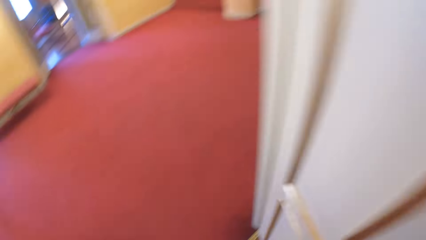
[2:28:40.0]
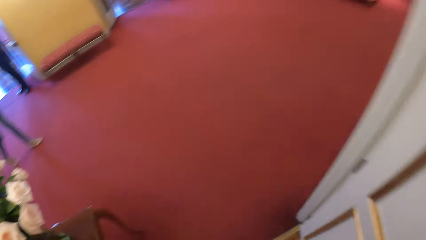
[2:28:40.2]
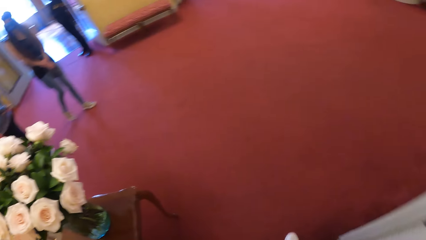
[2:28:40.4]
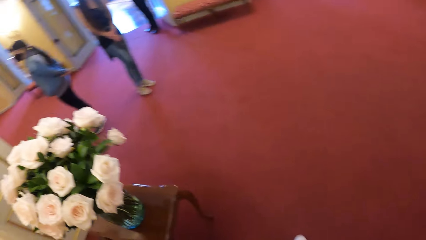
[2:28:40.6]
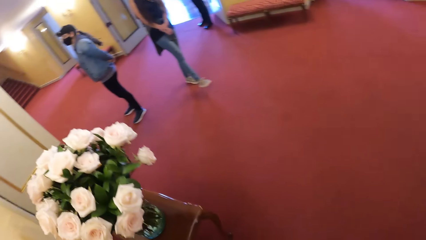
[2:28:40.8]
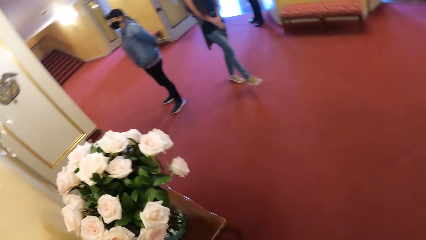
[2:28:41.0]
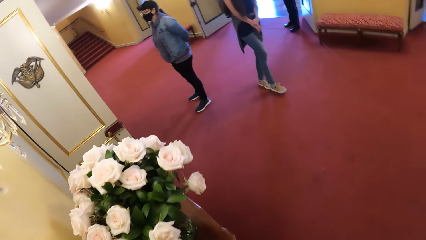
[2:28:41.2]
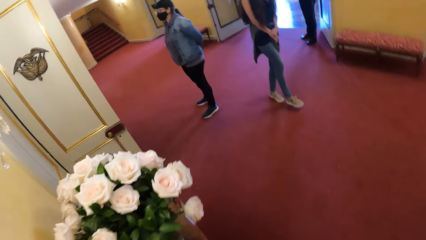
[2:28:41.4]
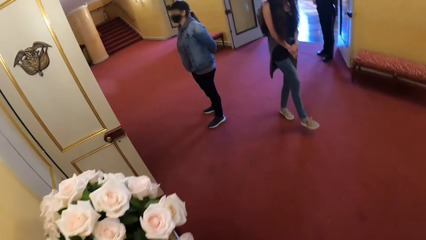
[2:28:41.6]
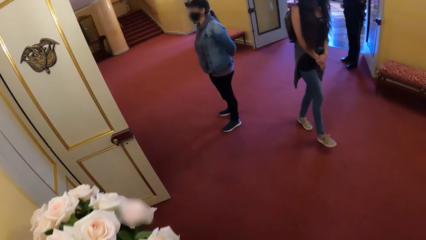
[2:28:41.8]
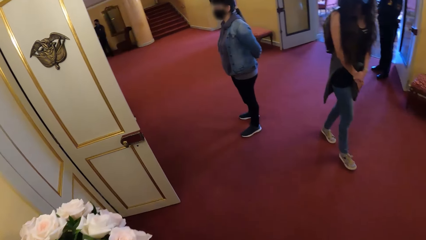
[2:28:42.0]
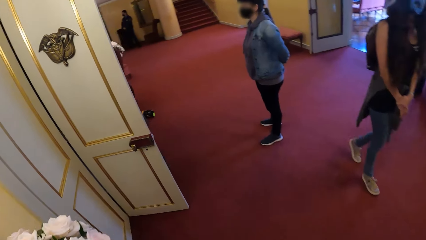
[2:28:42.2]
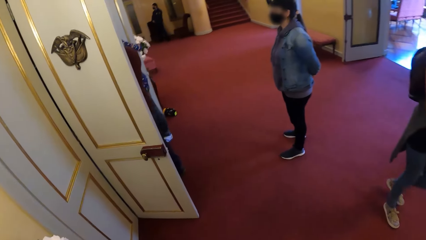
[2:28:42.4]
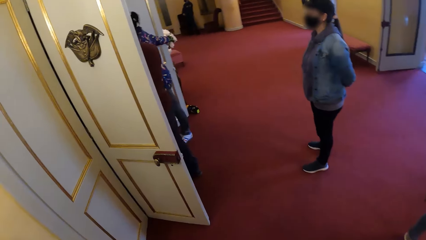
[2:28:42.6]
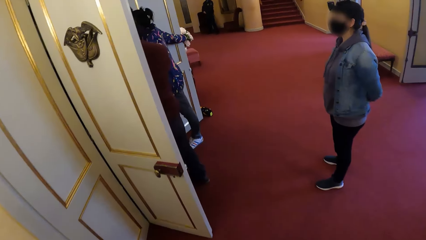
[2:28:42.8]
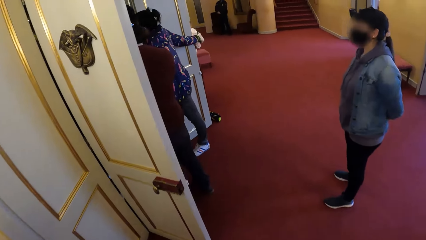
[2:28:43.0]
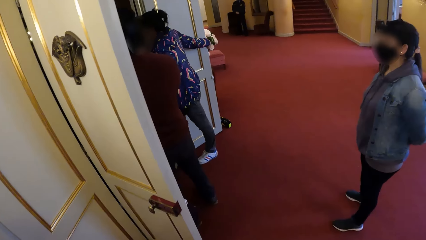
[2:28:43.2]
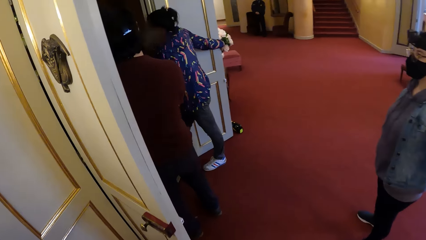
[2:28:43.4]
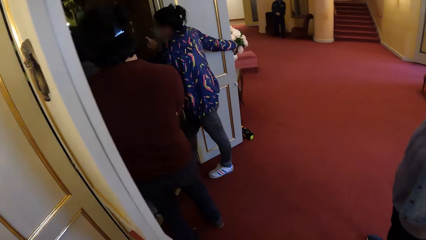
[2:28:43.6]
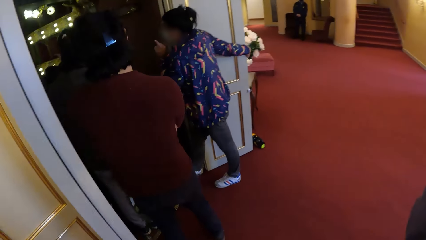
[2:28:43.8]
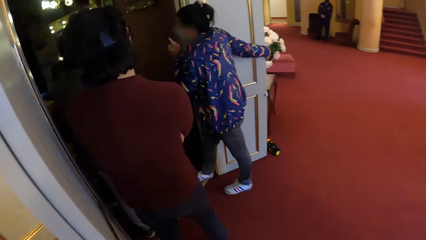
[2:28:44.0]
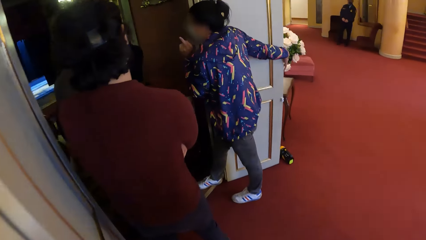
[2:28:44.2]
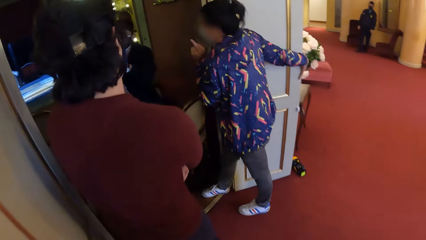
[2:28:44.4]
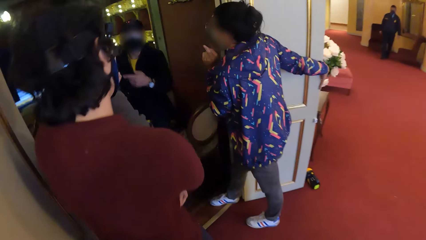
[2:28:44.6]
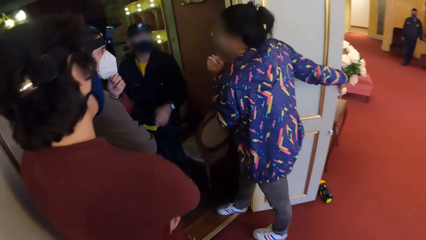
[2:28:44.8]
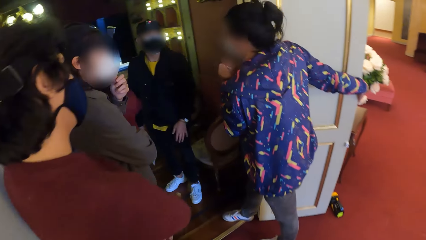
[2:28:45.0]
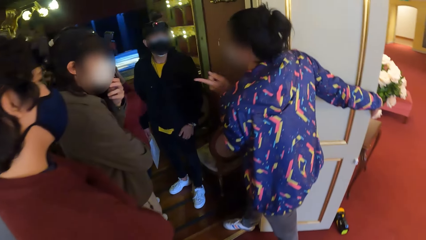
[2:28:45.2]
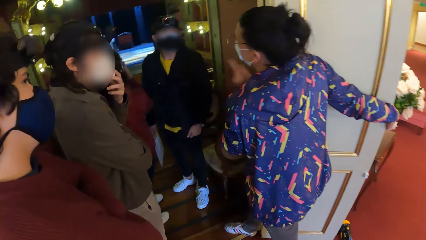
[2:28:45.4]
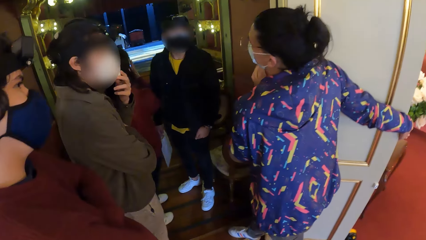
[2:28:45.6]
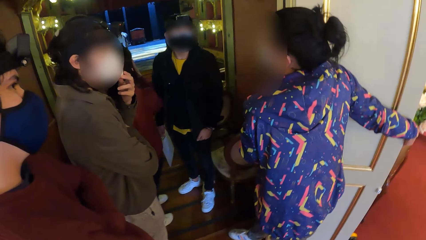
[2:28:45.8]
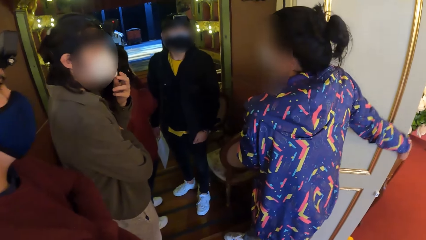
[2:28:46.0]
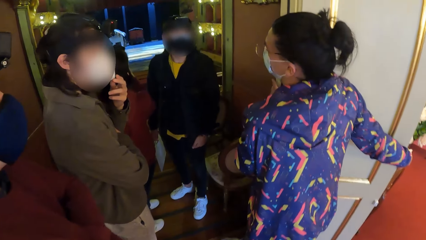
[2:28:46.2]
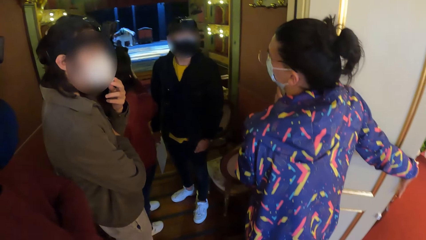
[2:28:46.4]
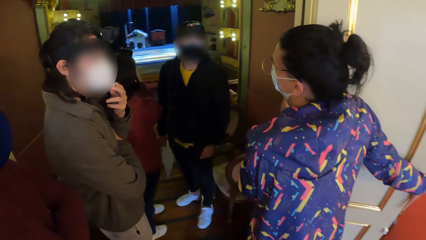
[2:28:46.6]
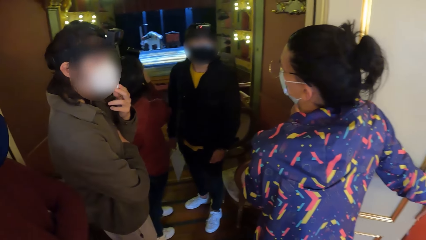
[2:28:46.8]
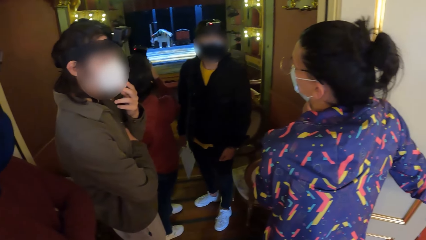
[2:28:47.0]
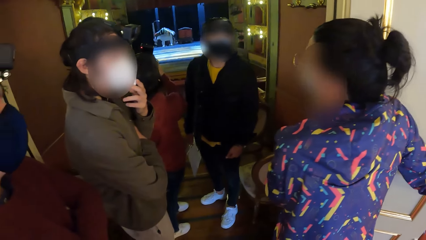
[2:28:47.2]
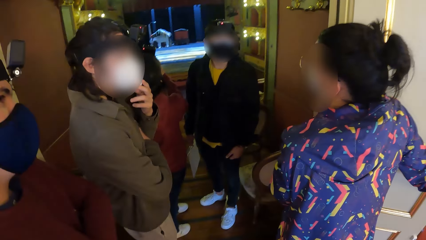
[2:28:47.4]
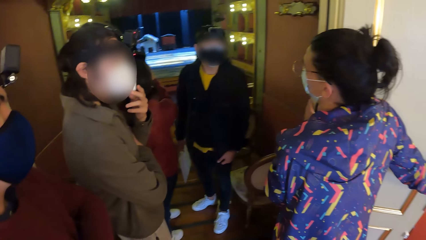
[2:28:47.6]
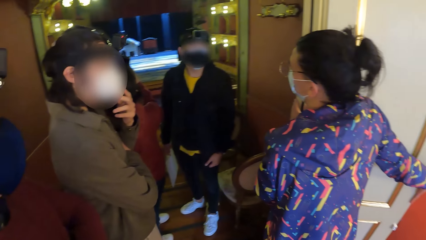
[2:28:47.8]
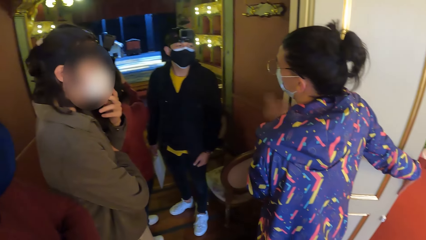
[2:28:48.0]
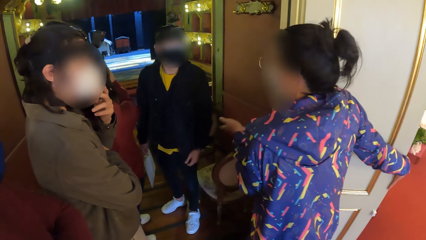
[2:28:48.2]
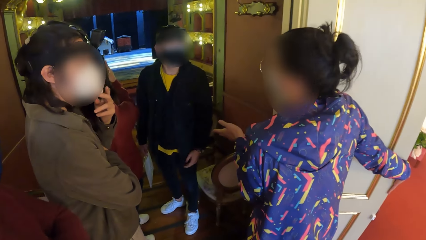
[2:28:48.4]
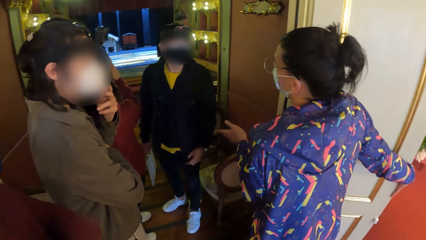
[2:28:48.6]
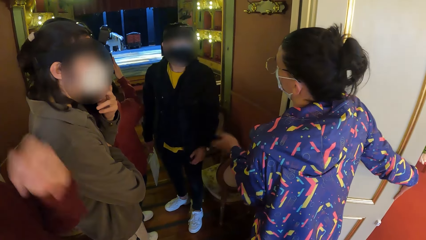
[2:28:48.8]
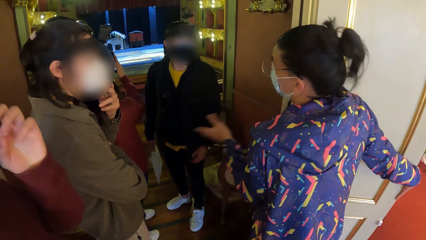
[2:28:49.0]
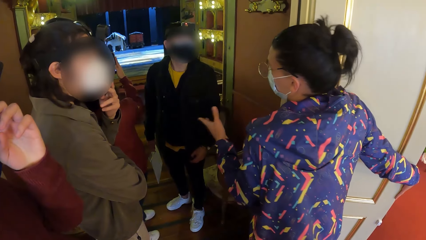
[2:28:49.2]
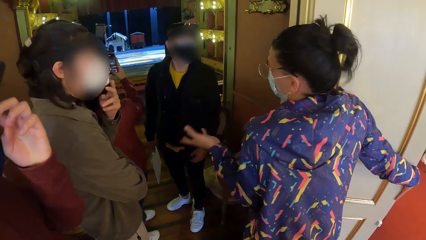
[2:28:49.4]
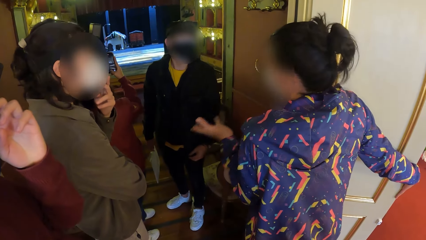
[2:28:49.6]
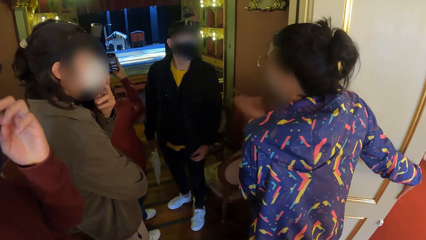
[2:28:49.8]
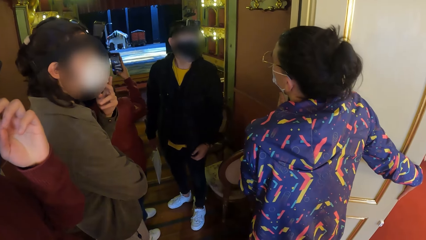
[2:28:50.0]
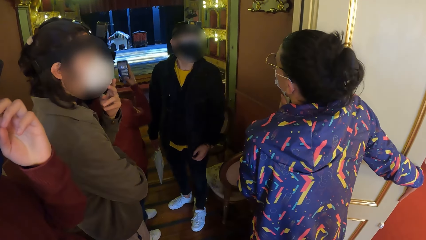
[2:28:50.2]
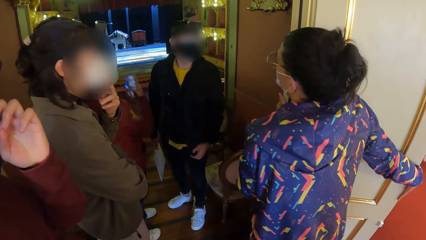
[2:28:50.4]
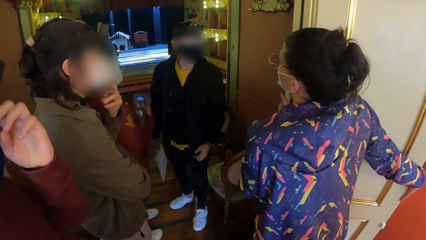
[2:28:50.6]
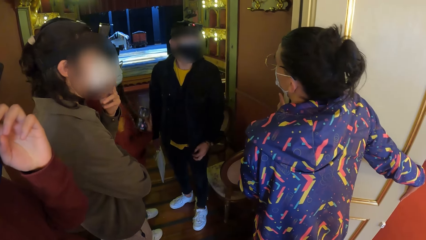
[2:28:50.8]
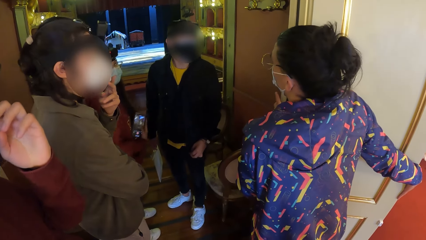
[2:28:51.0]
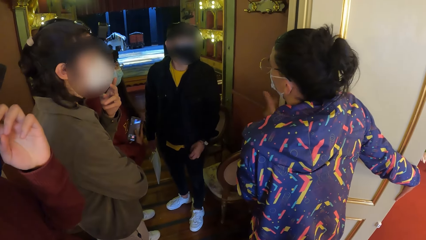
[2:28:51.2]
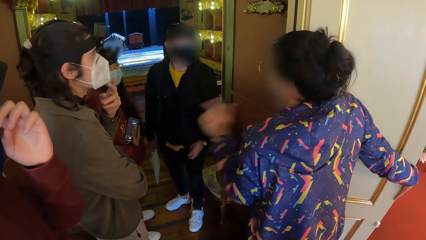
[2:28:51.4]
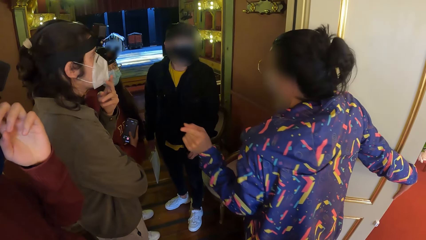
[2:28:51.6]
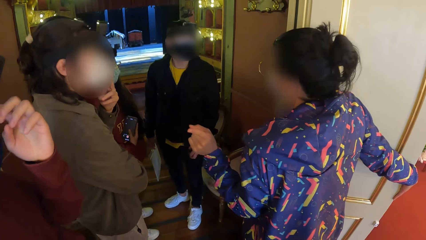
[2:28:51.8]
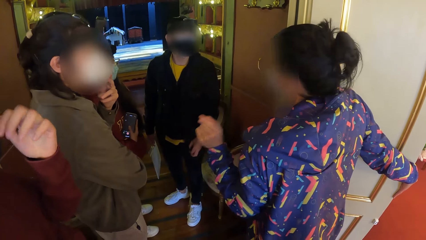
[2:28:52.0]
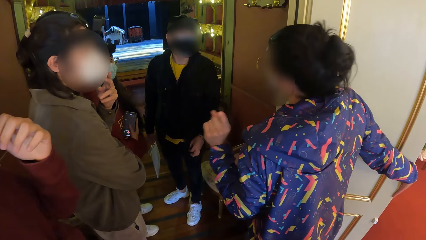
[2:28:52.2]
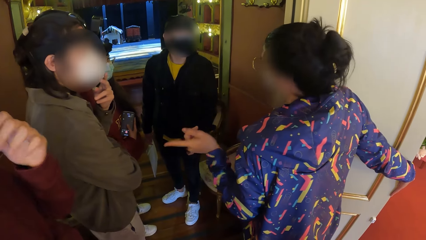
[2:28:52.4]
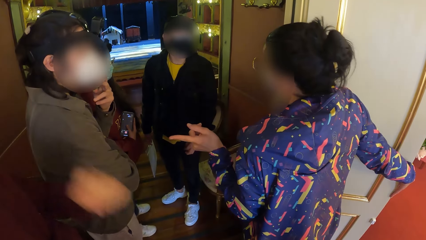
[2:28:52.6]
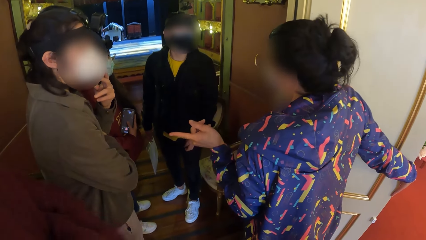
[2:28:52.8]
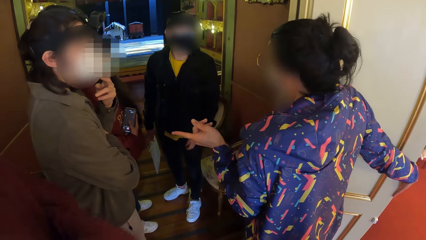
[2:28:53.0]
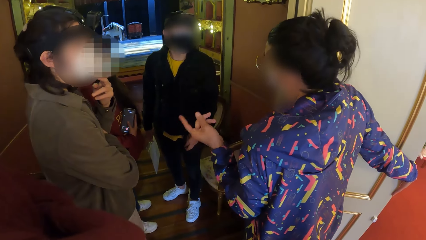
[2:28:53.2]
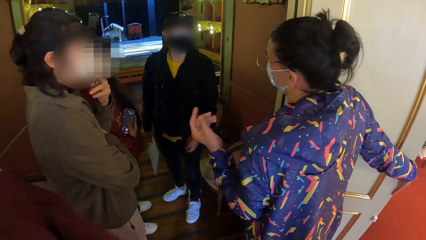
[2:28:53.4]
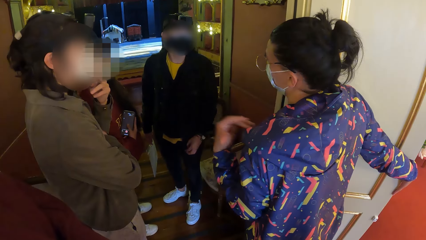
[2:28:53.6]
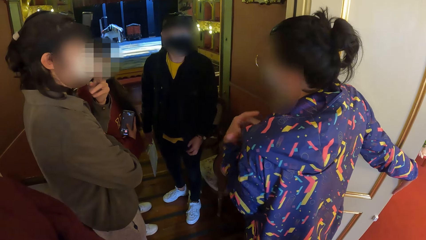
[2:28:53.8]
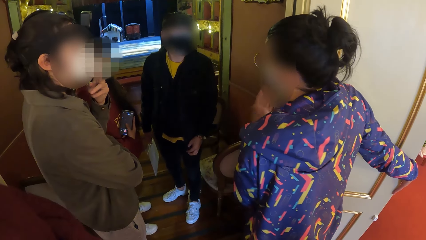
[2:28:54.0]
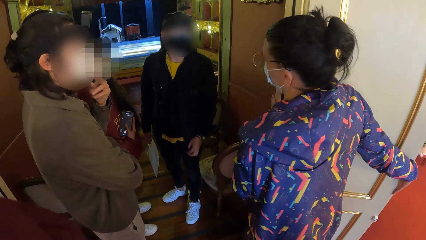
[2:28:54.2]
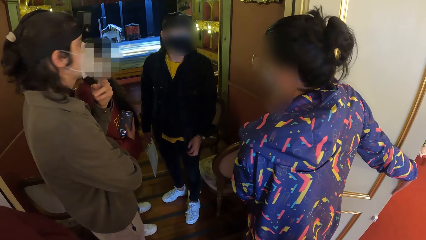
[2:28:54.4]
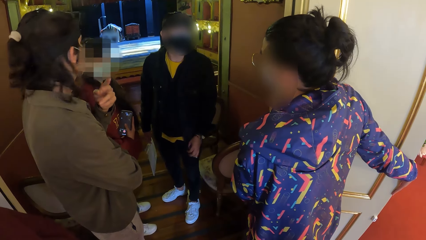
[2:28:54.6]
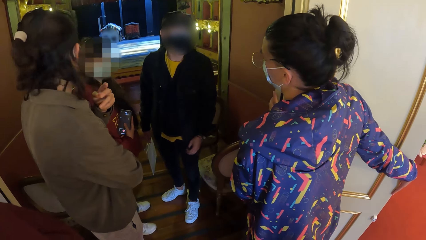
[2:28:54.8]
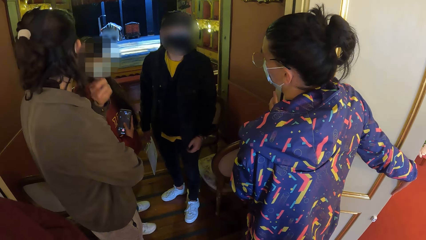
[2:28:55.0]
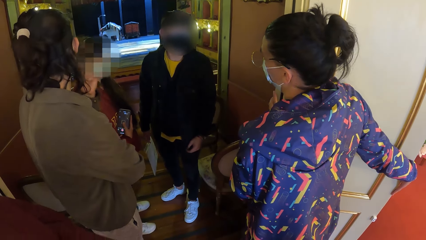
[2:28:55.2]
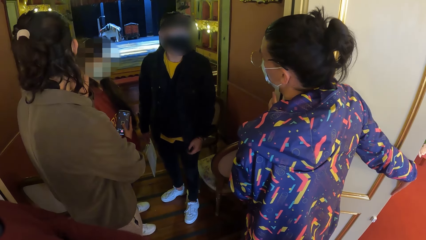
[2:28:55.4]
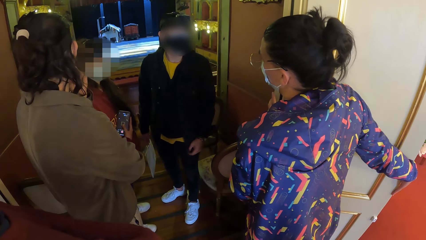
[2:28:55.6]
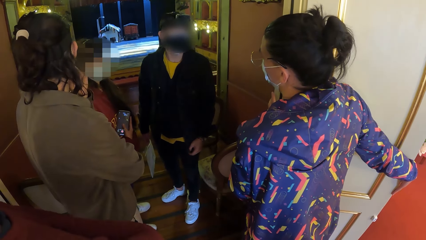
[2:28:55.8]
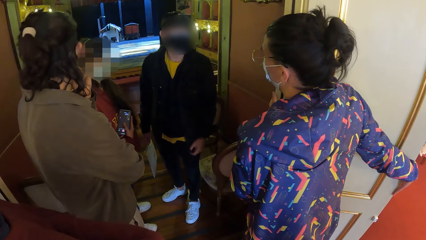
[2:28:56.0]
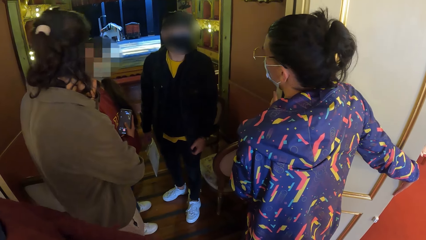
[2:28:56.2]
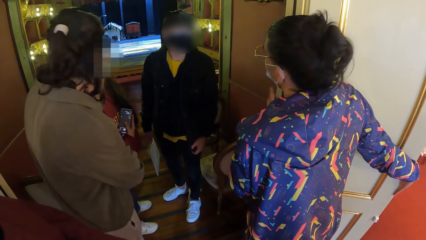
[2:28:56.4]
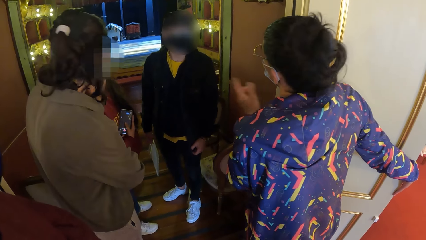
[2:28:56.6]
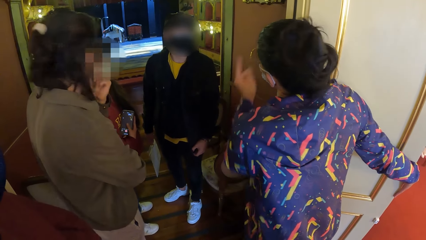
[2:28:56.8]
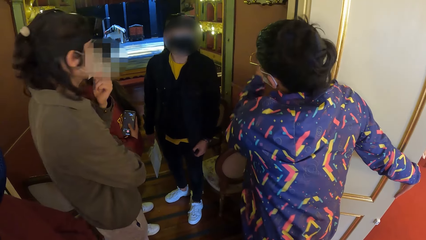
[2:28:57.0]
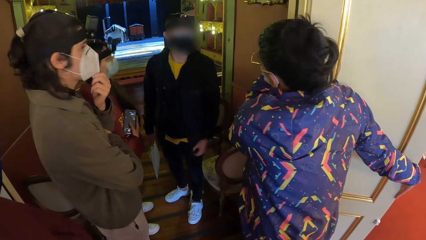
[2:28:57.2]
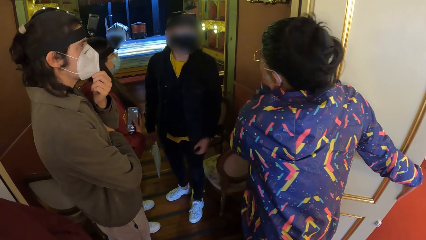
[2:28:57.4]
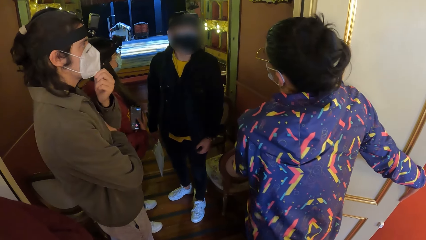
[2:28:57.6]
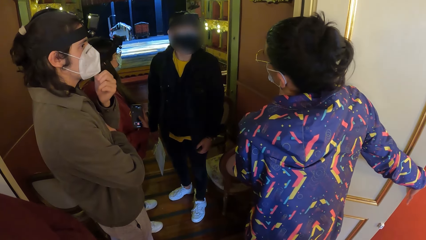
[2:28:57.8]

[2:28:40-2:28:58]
The camera wearer walks out of the room. They walk around the building. A woman gestures with her left hand. Another woman touches her nose mask with her left hand. The camera wearer looks around. A man touches his face with his left hand. A third woman operates a phone in her right hand. The first woman places her left hand on a door post. The first woman gestures with her left hand.
